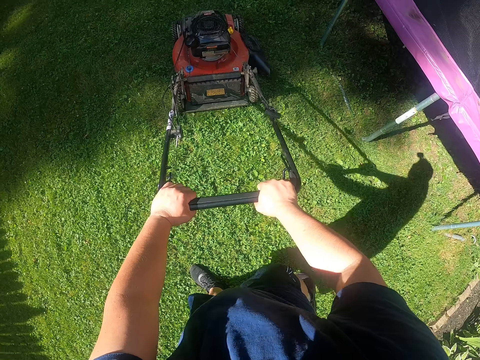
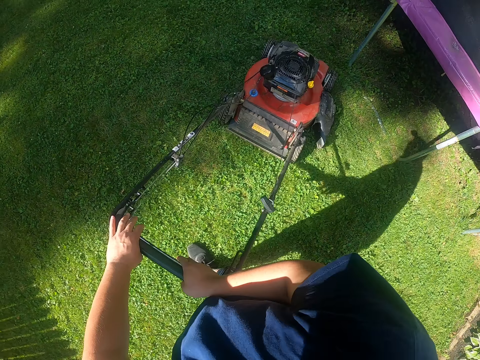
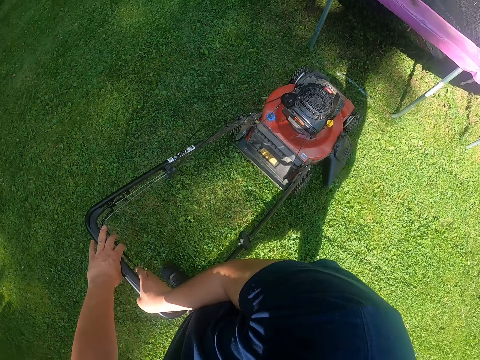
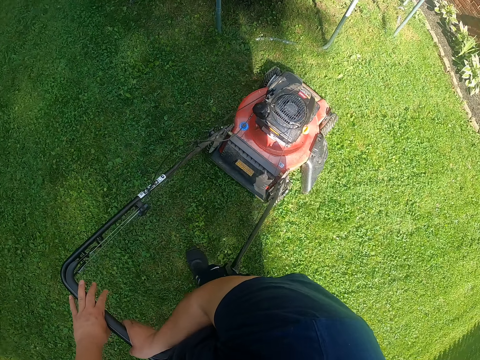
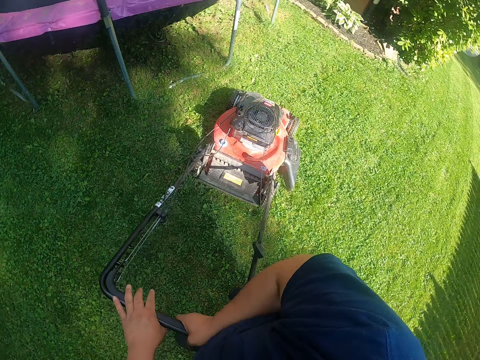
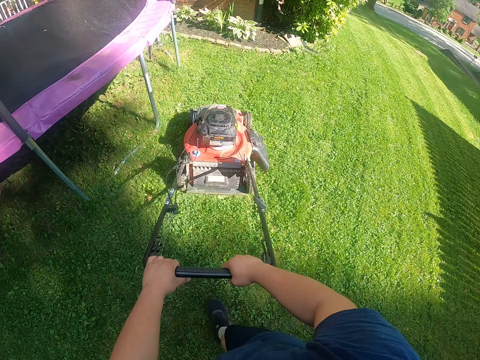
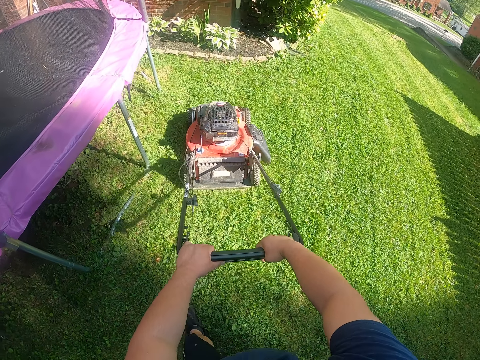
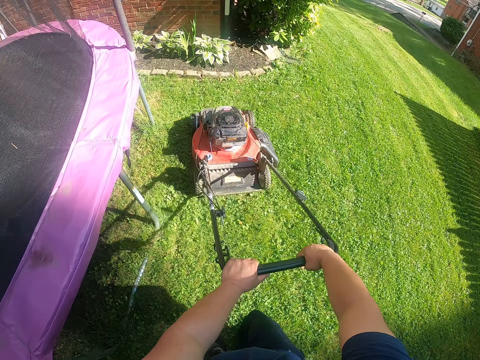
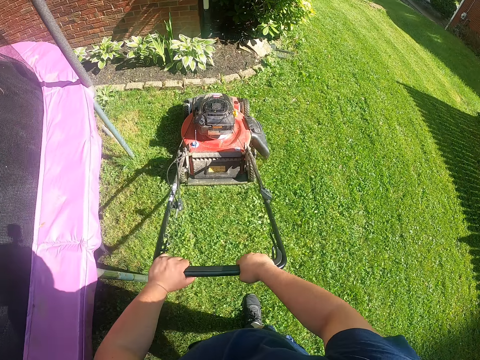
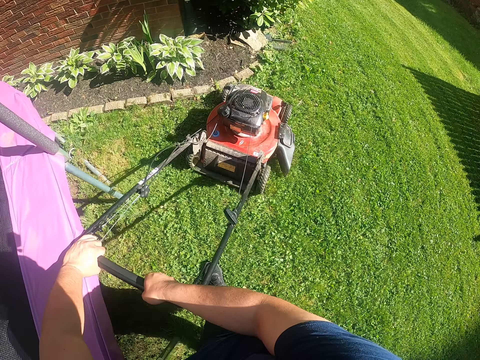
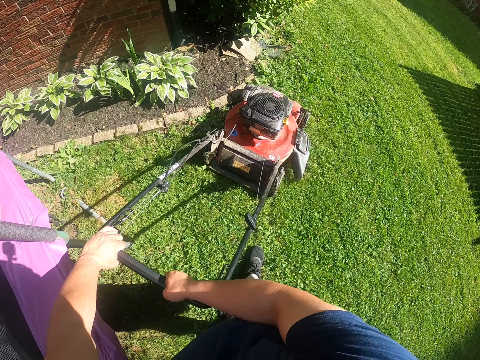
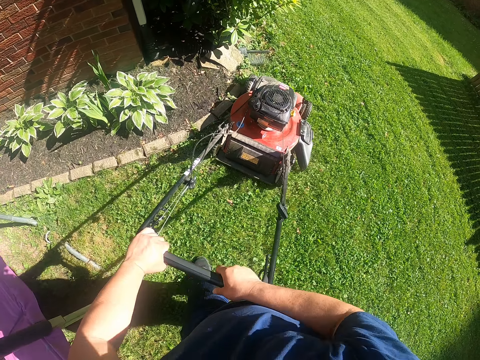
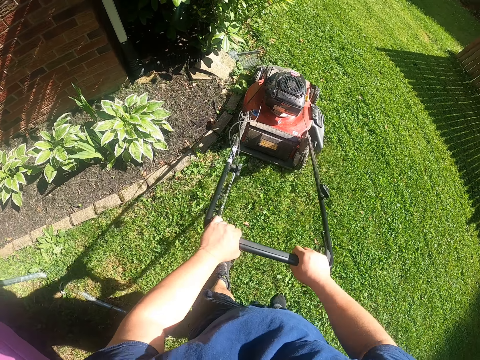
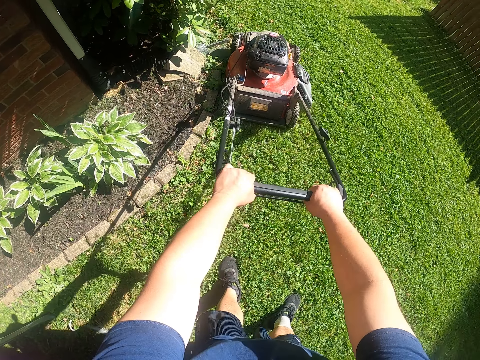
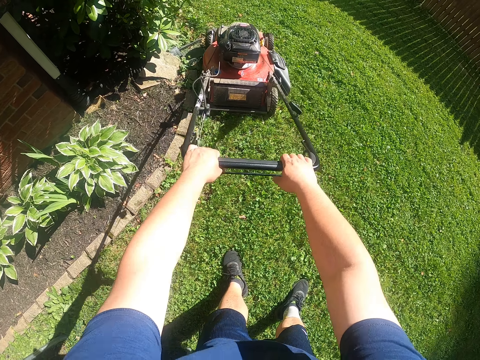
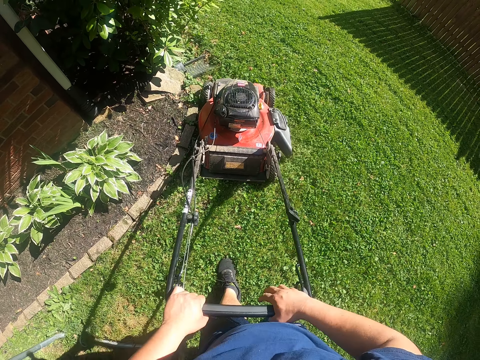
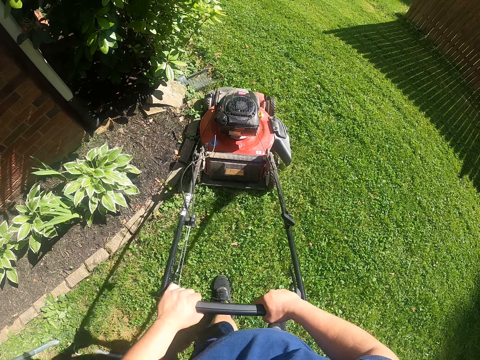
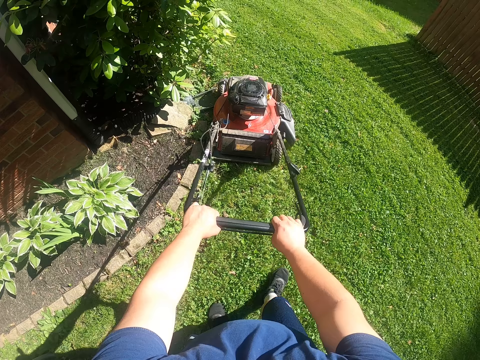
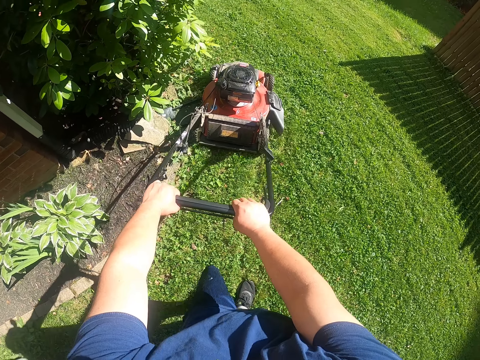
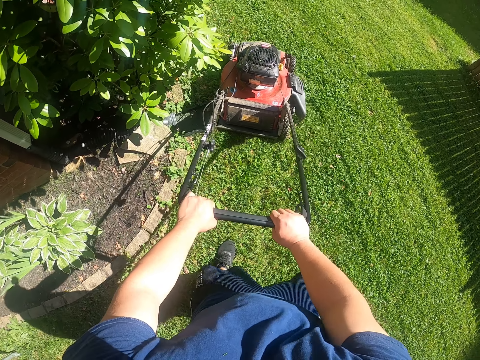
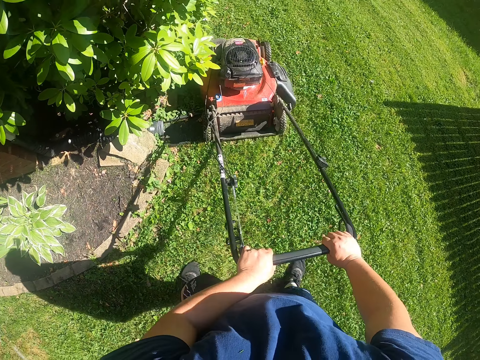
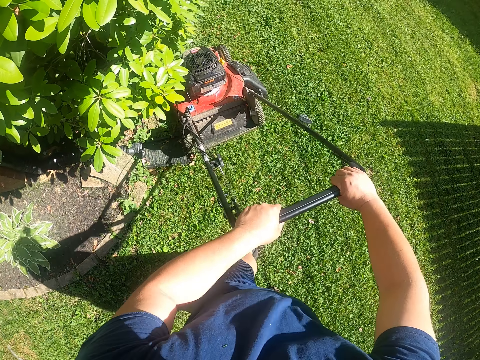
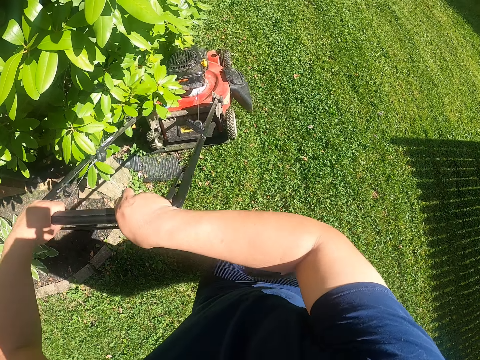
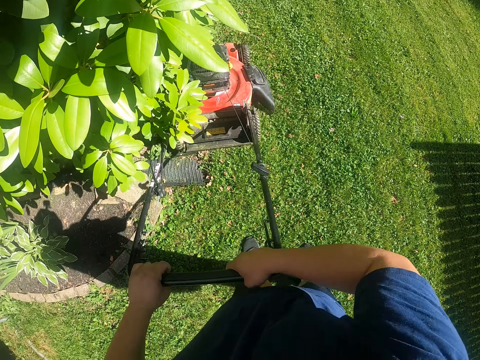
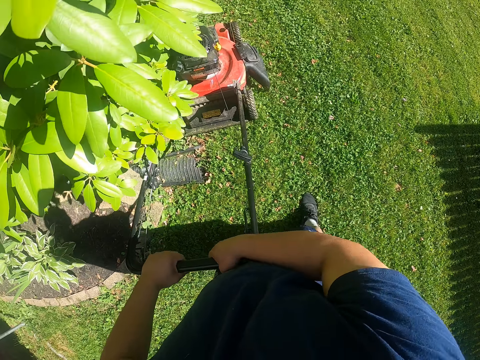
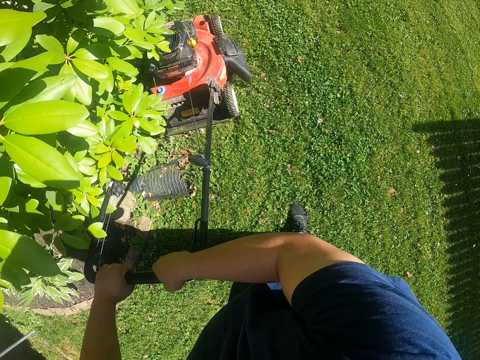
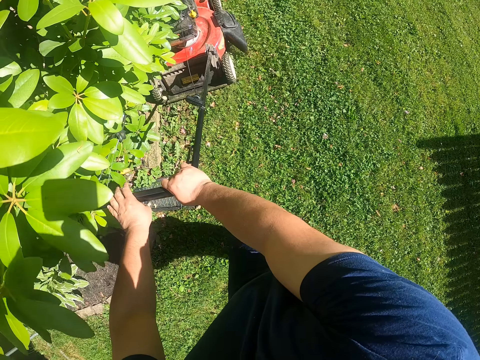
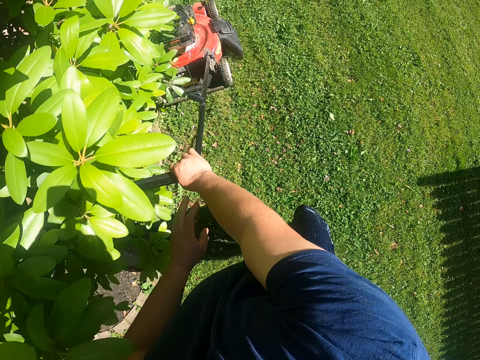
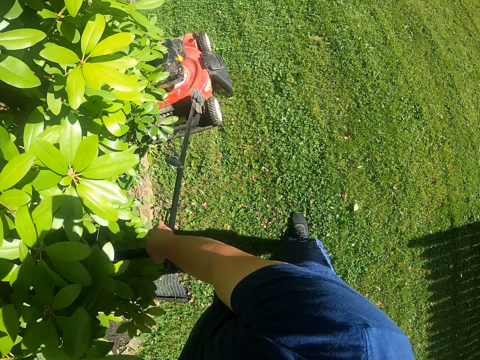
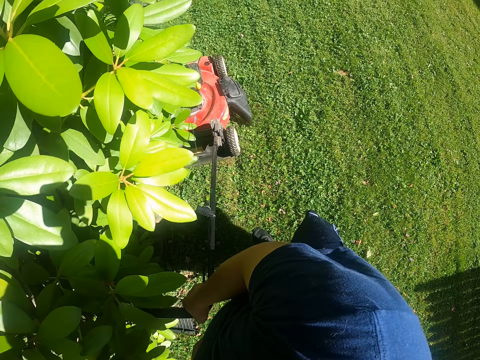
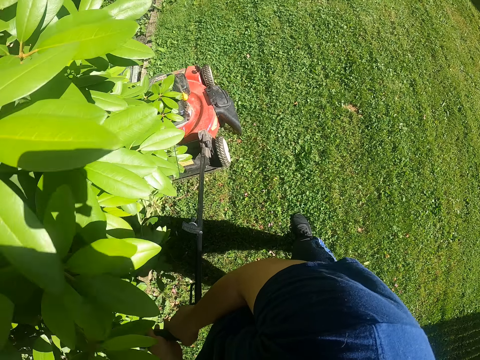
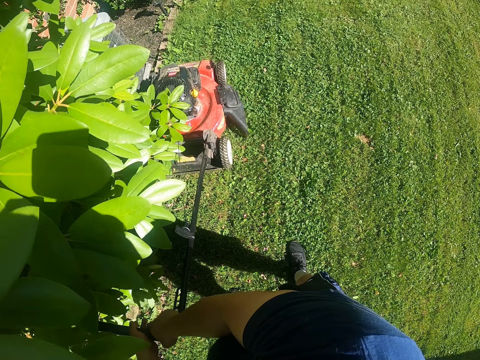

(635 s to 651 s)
The camera wearer turns the lawn mower. They cut the grass with the lawn mower. They turn the lawn mower. They pull the lawn mower. They cut the grass with the lawn mower. They turn the lawn mower. They cut the grass with the lawn mower.

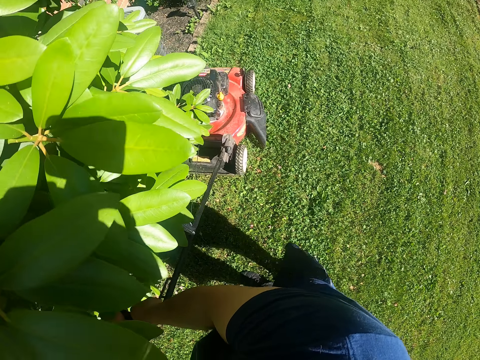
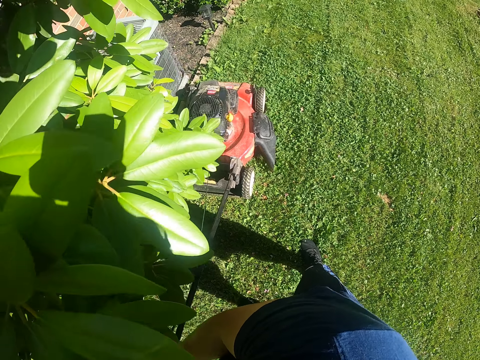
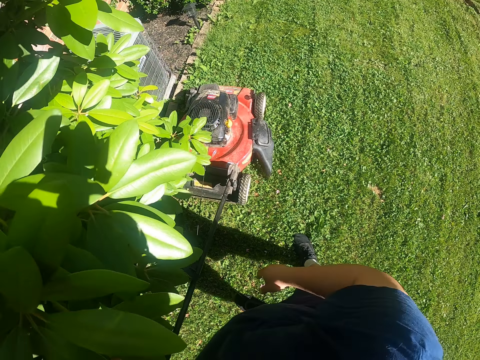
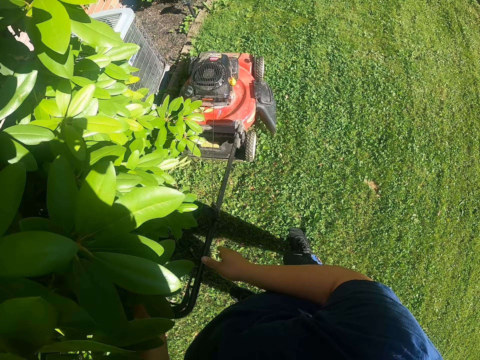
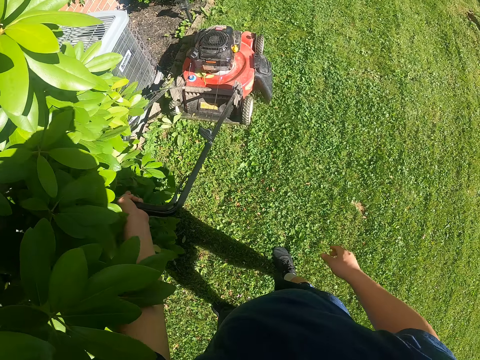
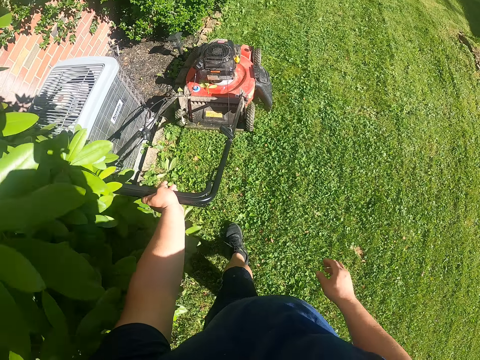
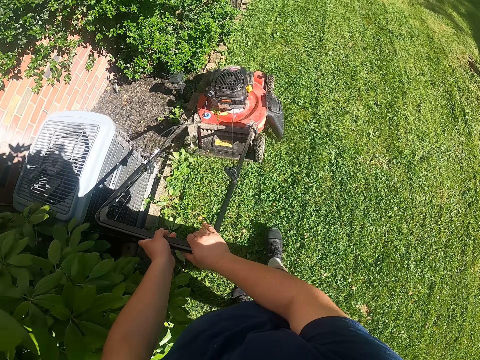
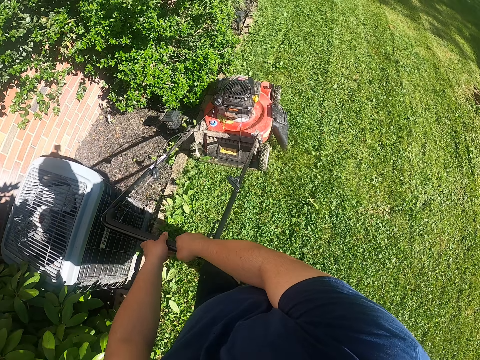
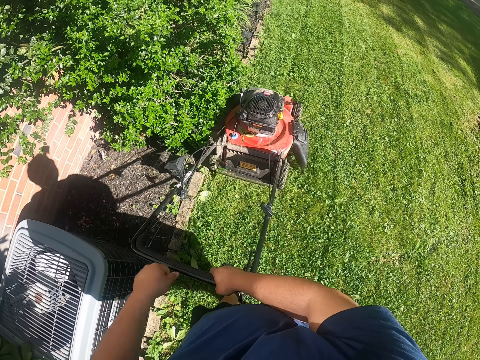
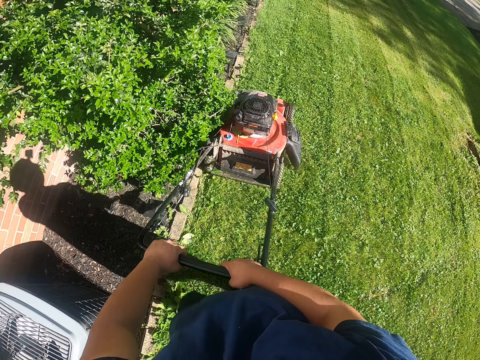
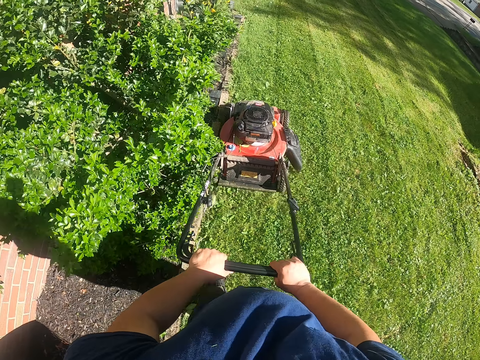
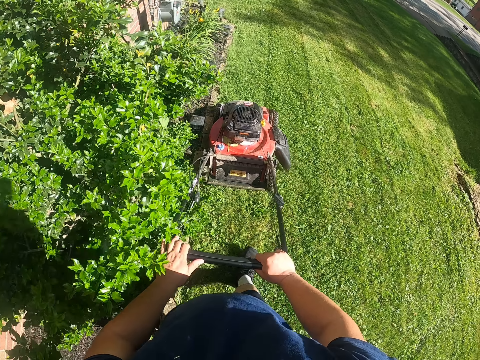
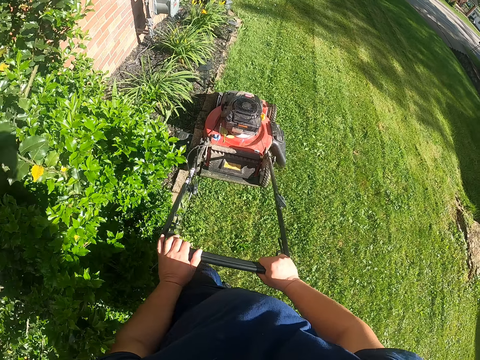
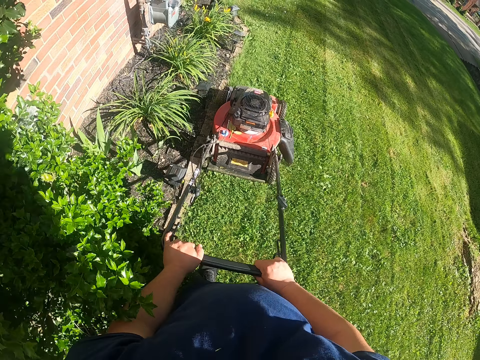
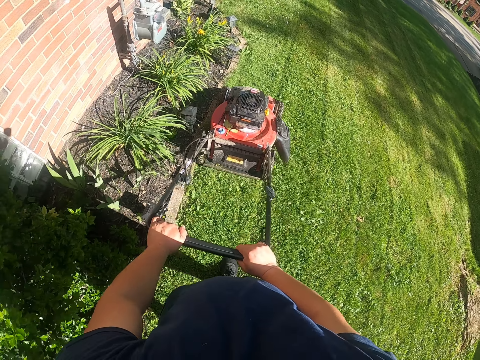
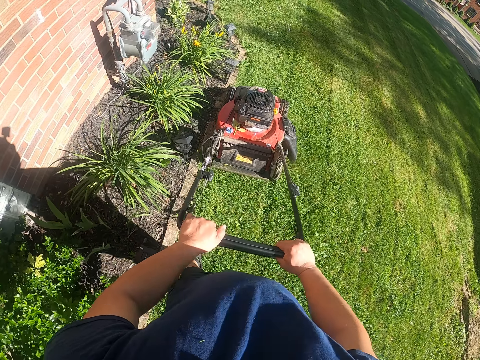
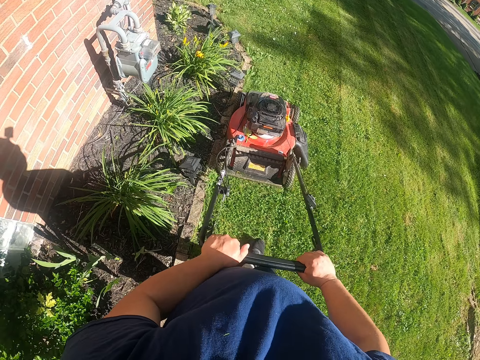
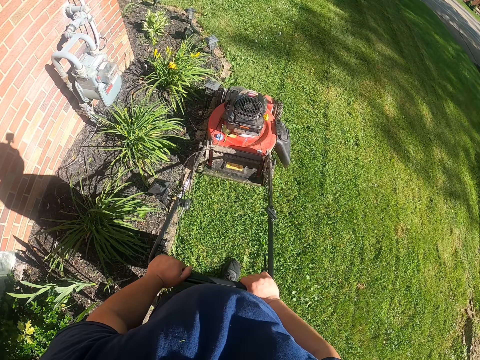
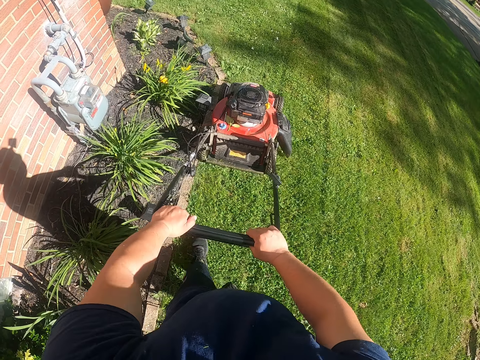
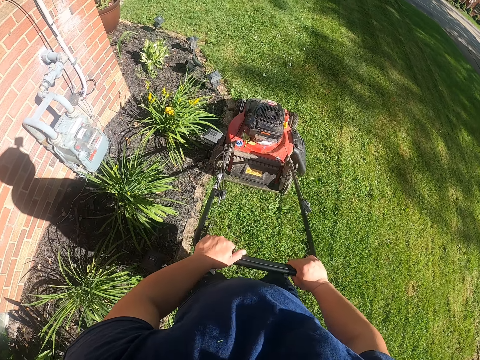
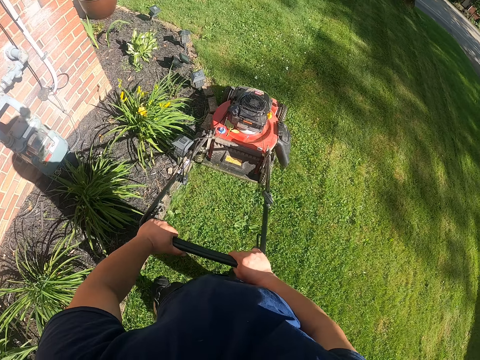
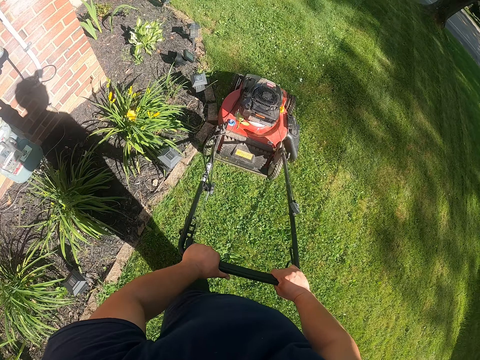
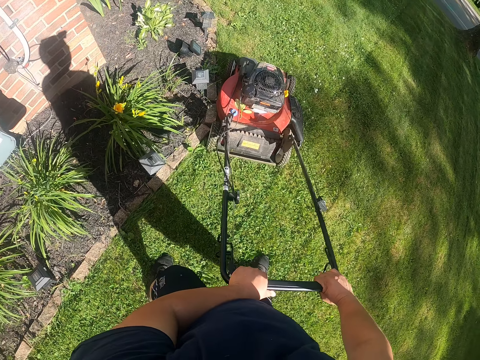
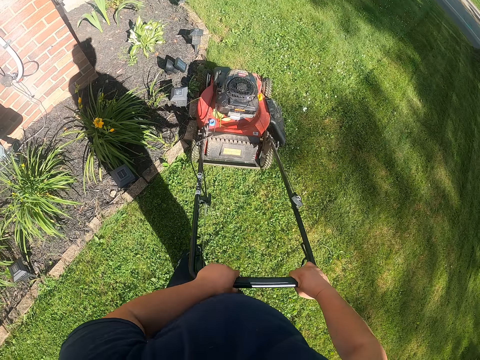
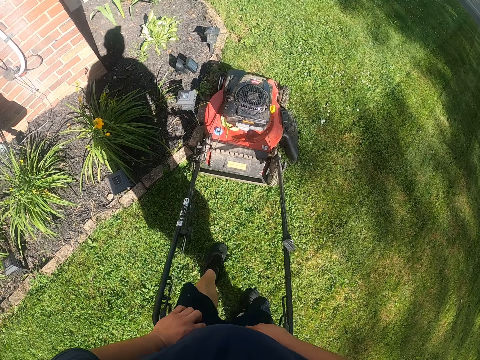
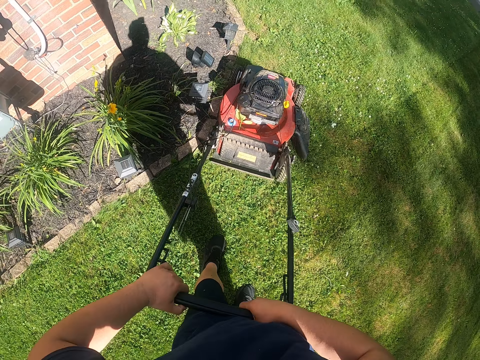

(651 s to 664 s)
The camera wearer shakes the lawn mower. They cut the grass with the lawn mower. They stop the lawn mower.
